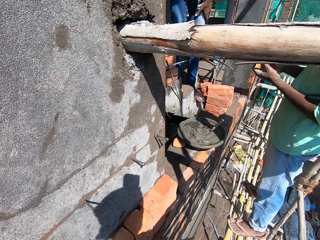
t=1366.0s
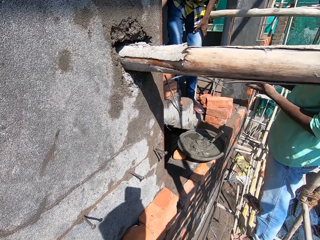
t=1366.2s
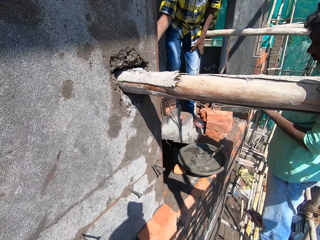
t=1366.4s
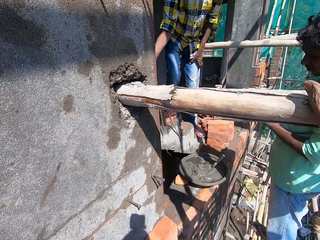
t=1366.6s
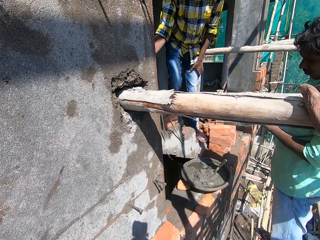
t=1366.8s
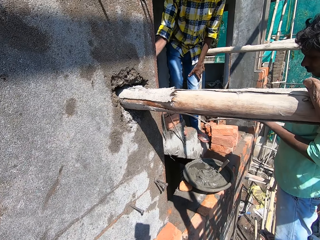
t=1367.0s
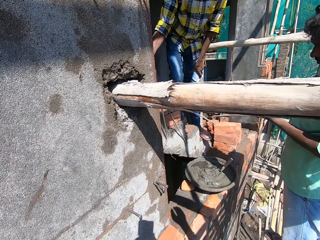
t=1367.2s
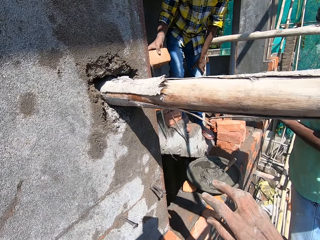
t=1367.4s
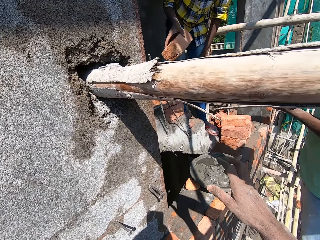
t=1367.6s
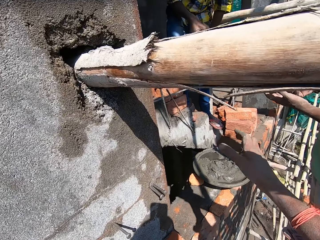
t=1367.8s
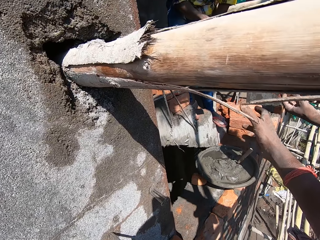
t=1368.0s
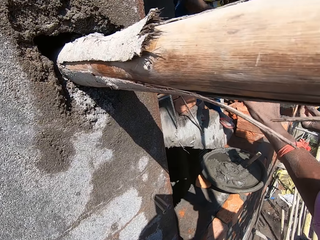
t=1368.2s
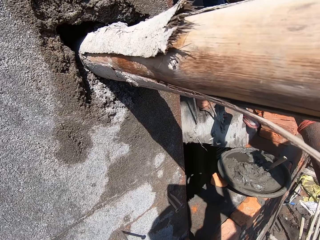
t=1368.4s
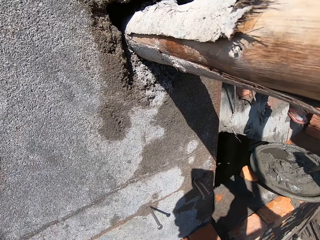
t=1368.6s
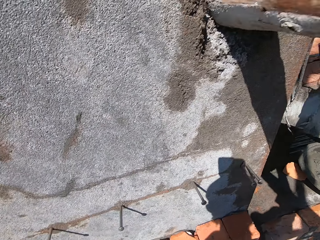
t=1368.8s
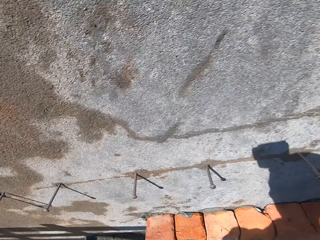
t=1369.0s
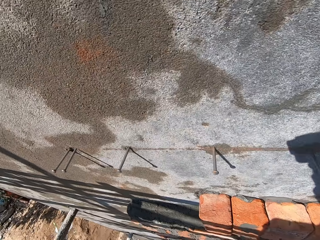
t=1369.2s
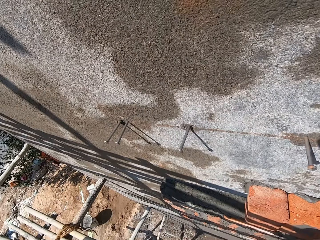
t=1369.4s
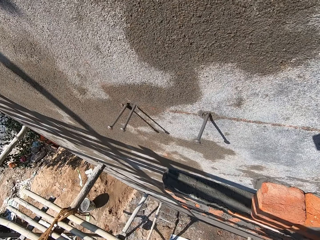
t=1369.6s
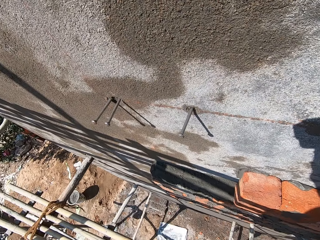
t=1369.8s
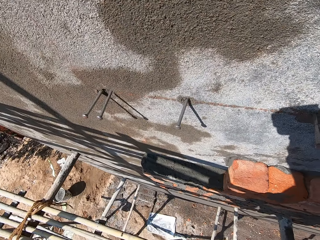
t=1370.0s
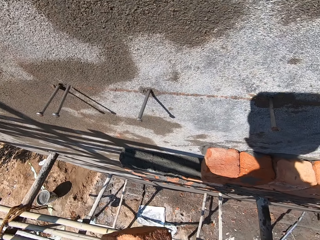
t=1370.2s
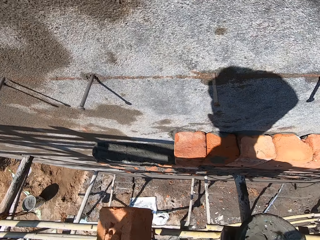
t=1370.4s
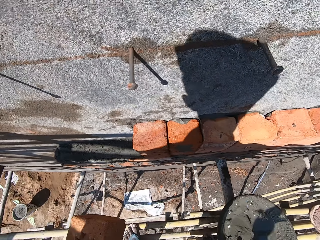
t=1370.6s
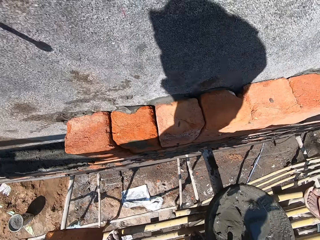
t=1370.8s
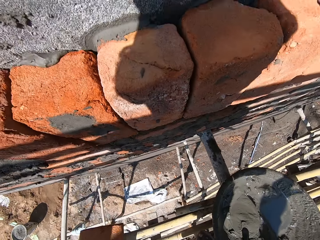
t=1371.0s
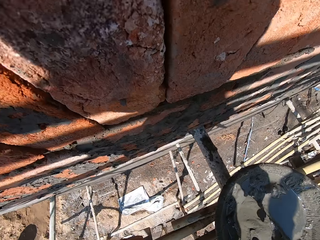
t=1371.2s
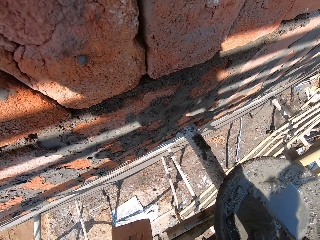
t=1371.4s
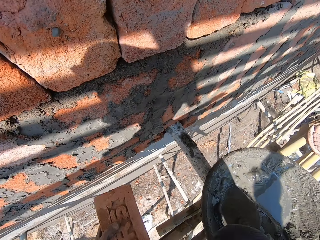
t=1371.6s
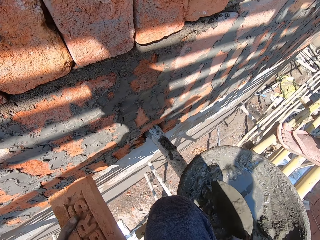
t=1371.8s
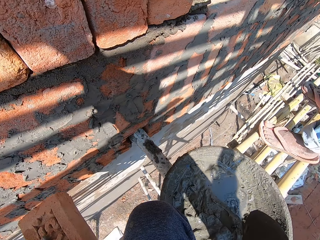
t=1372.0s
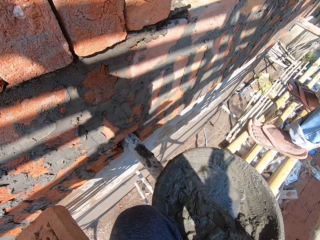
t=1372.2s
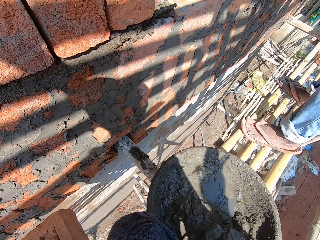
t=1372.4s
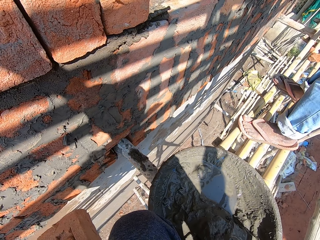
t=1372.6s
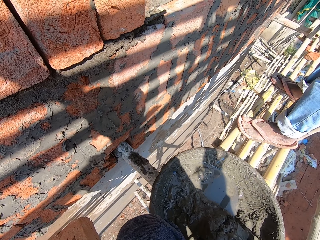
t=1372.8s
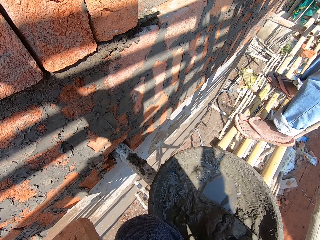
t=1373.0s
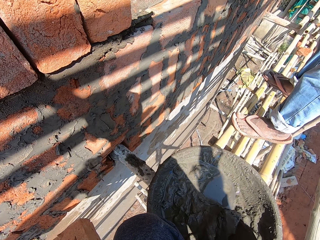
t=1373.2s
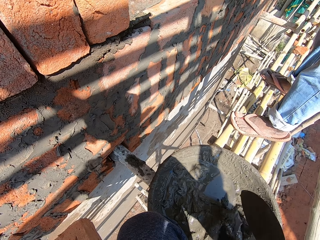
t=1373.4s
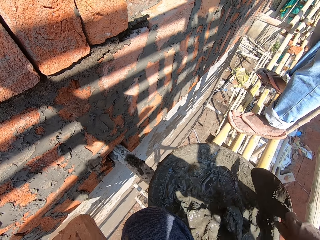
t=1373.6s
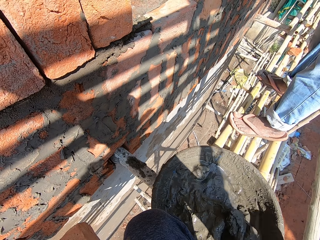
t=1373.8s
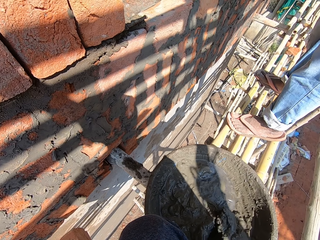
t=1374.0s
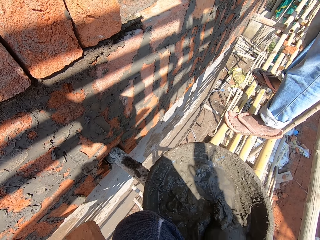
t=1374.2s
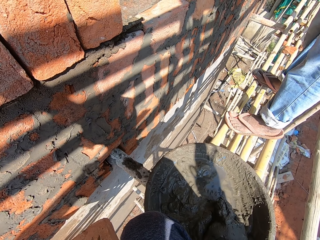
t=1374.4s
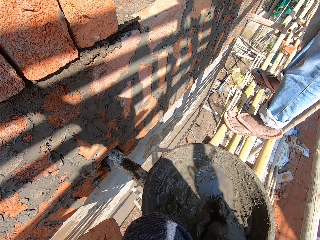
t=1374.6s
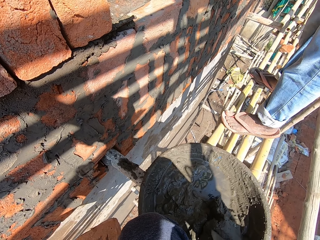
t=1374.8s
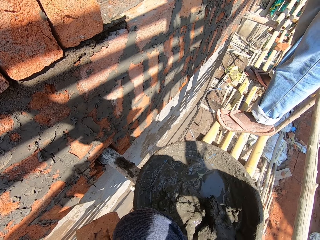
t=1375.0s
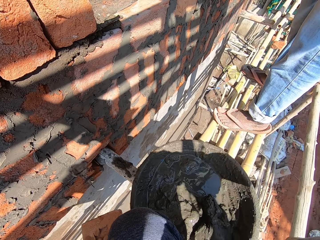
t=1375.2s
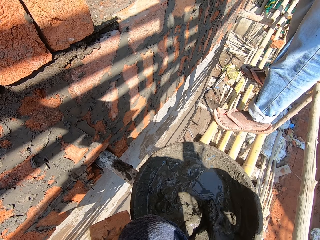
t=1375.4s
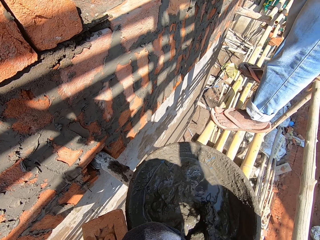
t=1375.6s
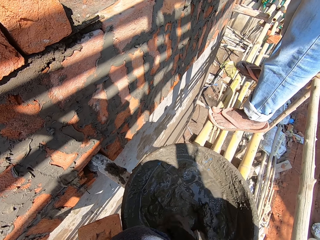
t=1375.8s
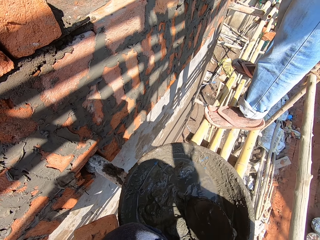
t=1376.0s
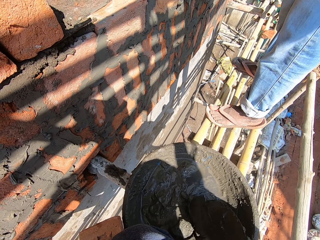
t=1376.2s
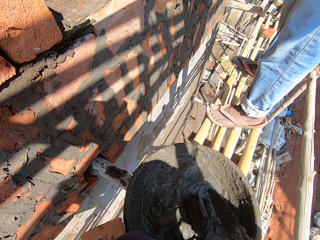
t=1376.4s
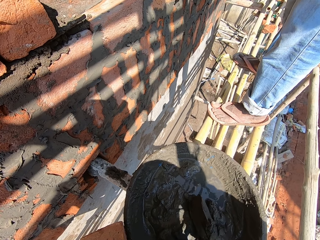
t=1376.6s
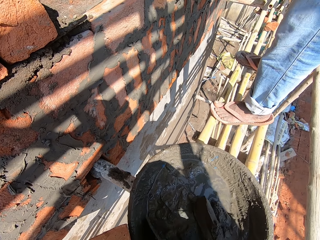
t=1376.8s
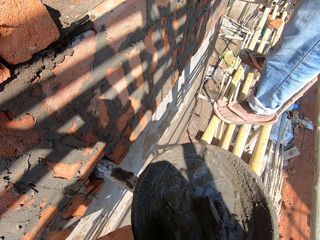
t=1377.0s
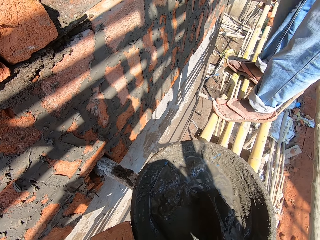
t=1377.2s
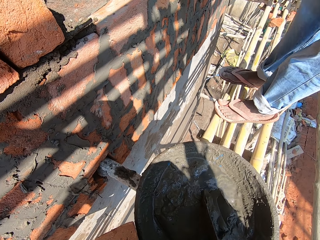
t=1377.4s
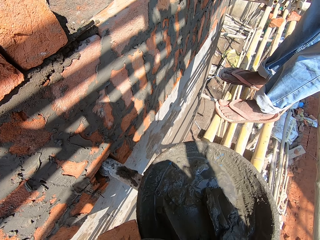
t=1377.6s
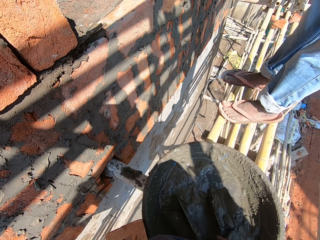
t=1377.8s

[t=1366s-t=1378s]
A man picks a brick from a stack of bricks in the building with his right hand. The camera wearer collects the brick from the man with his right hand. He holds the brick with his left hand. He picks a trowel from a bowl on the scaffold with his right hand. He mixes the wet cement in the bowl with the trowel with his right hand.

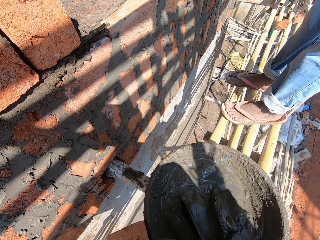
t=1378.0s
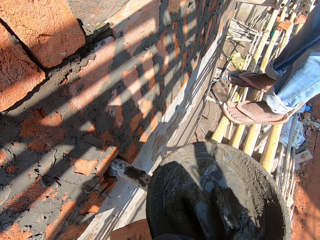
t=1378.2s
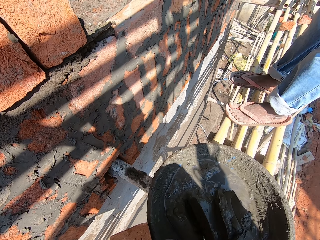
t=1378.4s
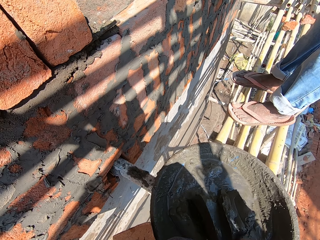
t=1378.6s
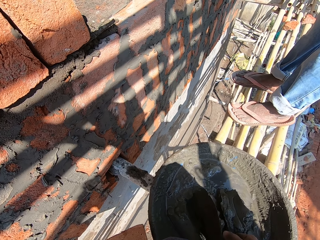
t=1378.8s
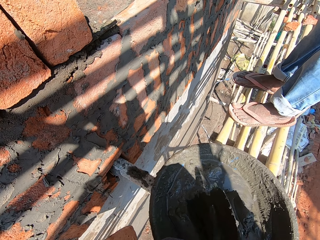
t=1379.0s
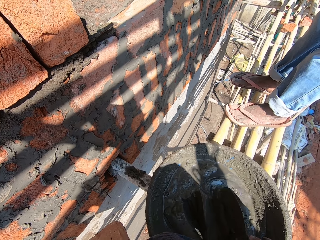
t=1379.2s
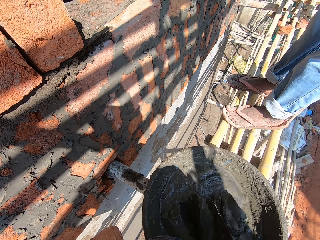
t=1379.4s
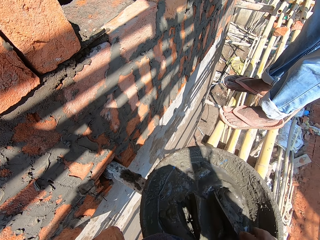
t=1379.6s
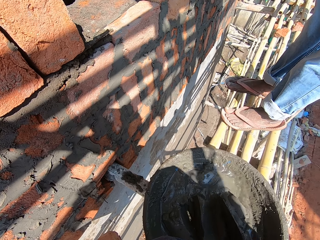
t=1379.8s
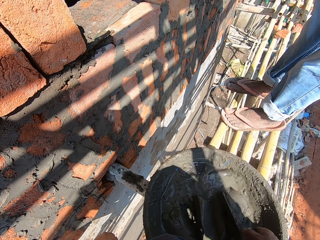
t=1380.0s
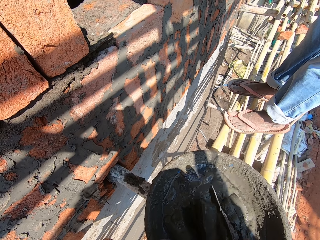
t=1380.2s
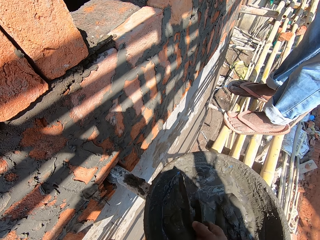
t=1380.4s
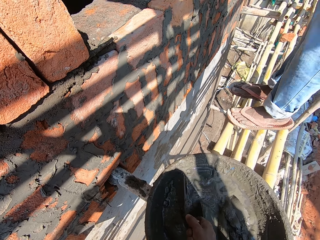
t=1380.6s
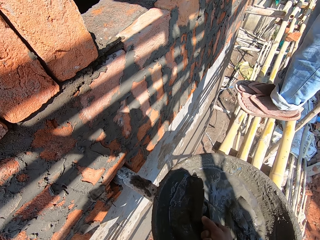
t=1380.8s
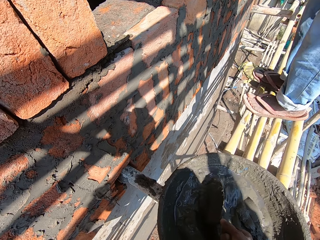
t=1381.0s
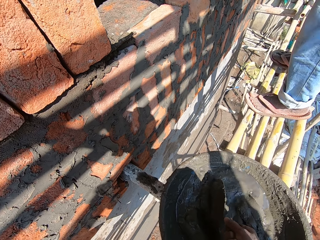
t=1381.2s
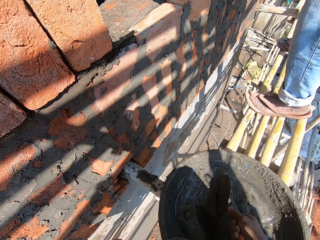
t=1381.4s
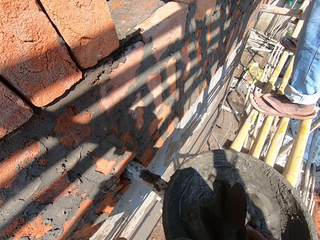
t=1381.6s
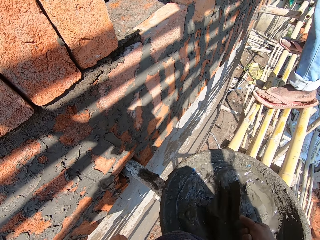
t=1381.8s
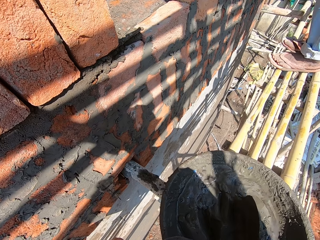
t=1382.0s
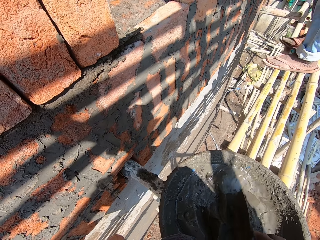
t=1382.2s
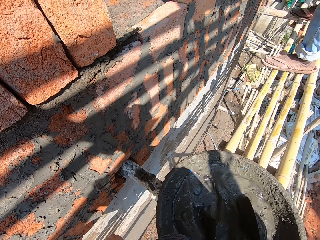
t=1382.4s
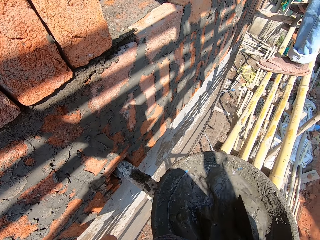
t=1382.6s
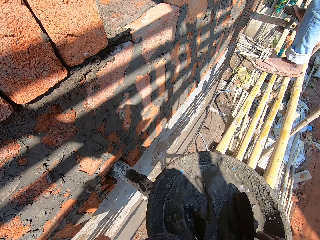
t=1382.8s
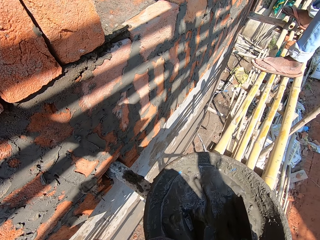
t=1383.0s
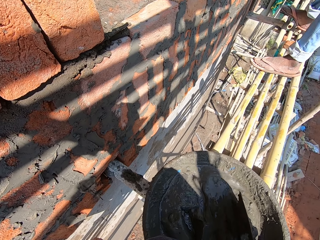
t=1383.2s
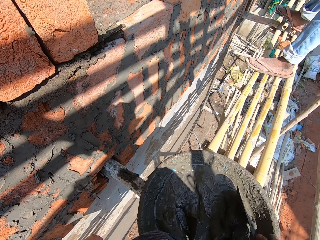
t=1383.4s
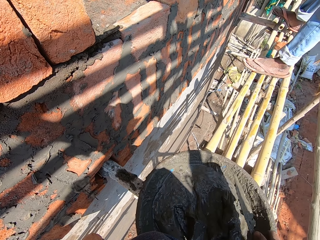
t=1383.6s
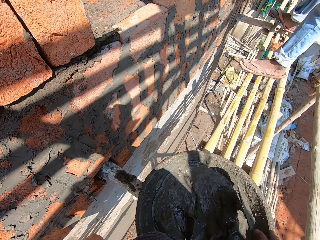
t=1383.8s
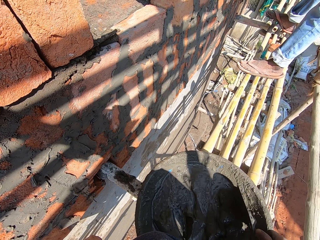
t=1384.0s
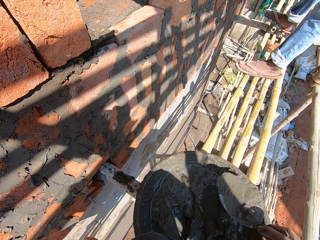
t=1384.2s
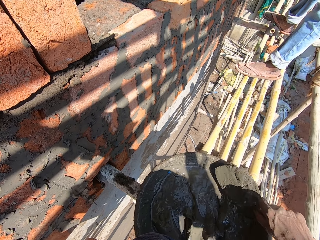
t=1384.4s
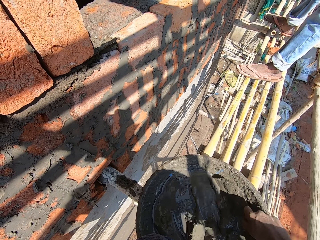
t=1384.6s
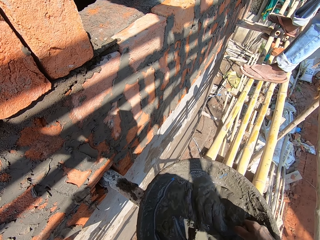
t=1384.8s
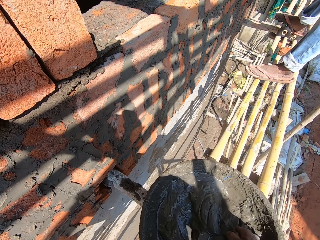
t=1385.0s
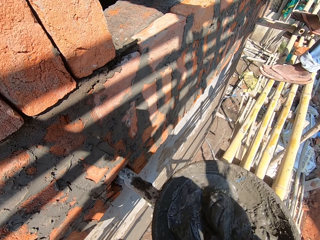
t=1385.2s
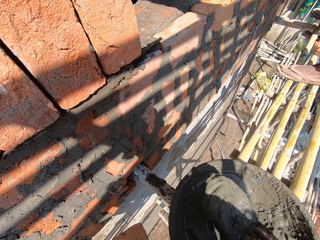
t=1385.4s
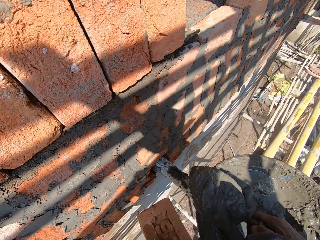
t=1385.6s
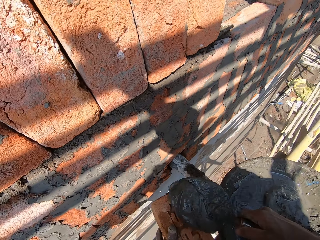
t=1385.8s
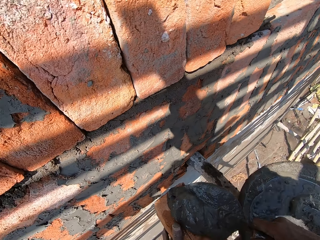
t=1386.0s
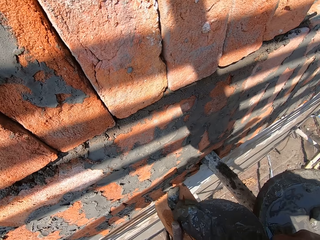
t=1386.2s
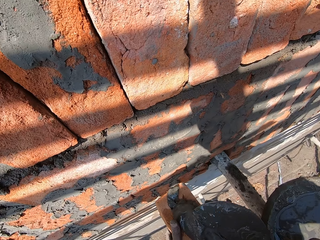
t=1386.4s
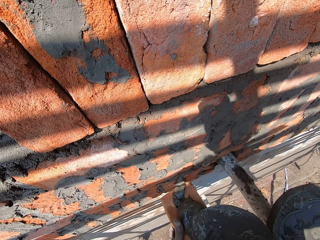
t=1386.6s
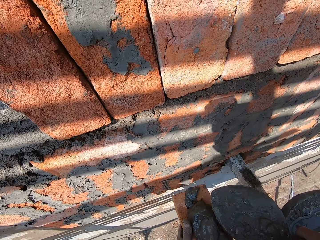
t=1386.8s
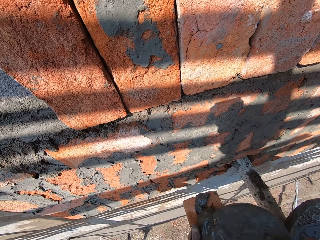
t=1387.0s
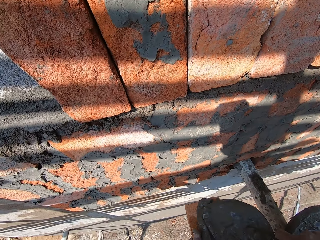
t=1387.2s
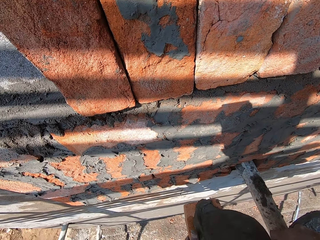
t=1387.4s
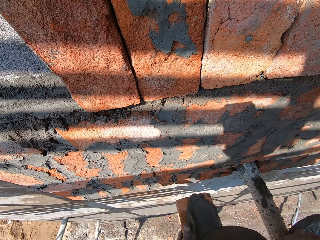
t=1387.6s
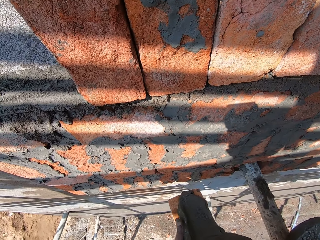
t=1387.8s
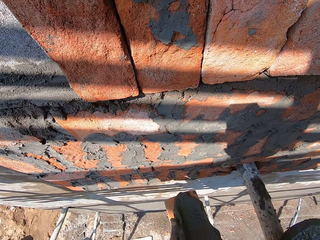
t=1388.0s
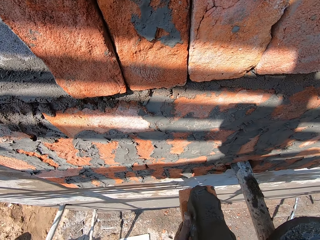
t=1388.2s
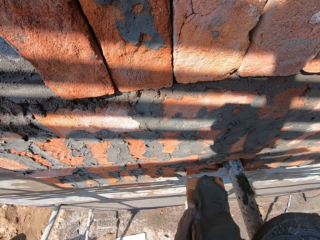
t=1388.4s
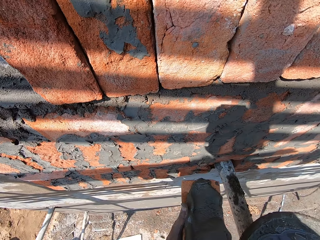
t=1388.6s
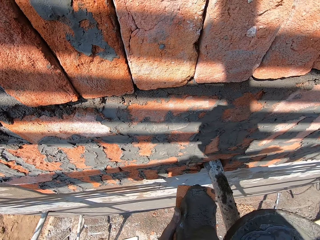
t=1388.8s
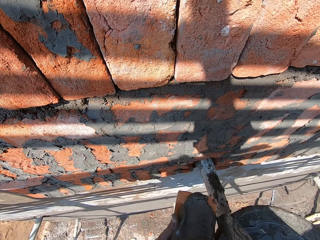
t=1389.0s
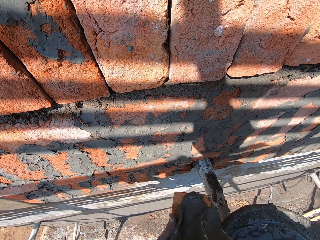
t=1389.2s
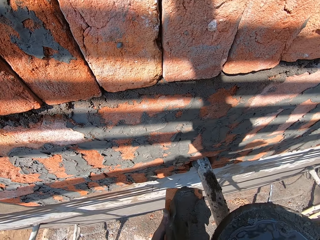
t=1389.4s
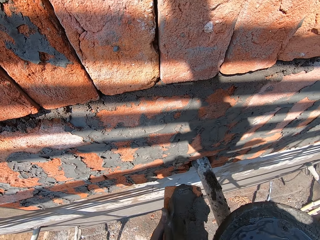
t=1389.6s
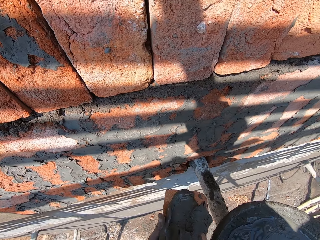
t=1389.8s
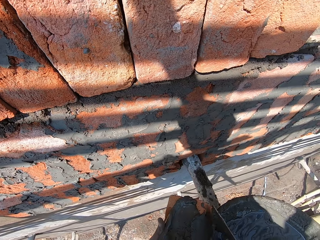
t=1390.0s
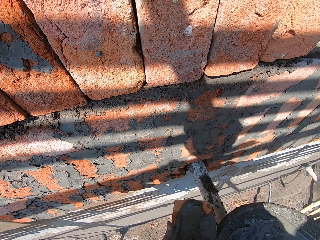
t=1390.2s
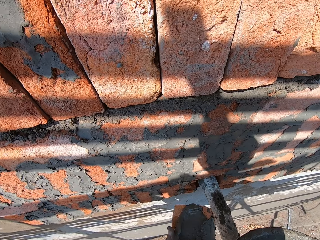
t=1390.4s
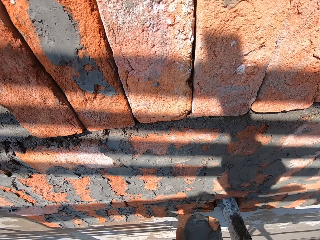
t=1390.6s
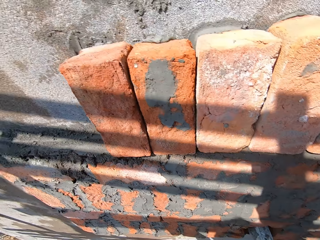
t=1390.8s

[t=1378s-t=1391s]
The camera wearer scoops some wet cement from the bowl with the trowel with his right hand. He places the wet cement on the brick with the trowel with his right hand. He spreads the wet cement on the brick in his left hand with the trowel in his right hand.
